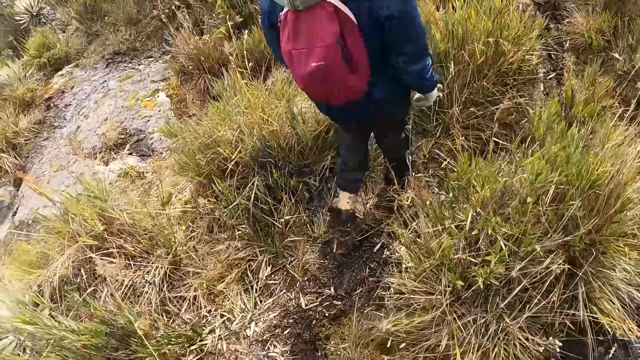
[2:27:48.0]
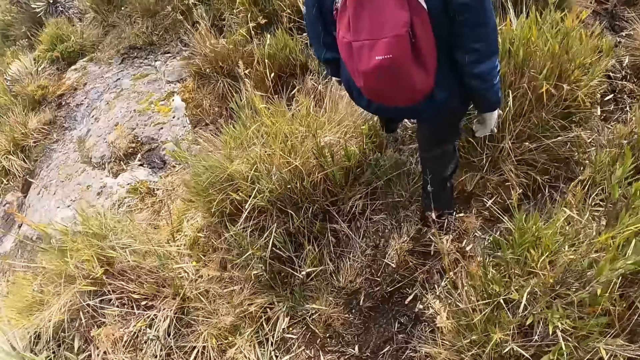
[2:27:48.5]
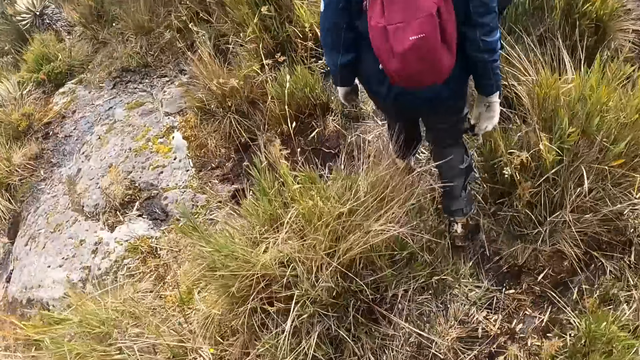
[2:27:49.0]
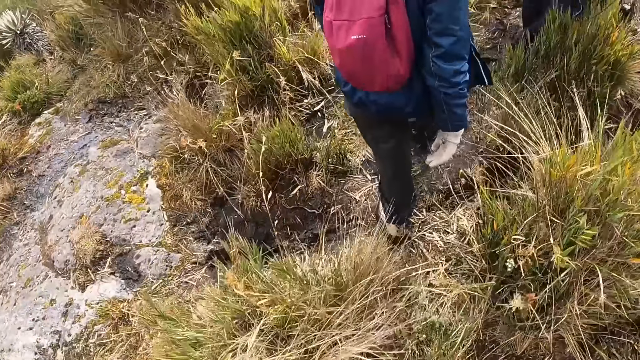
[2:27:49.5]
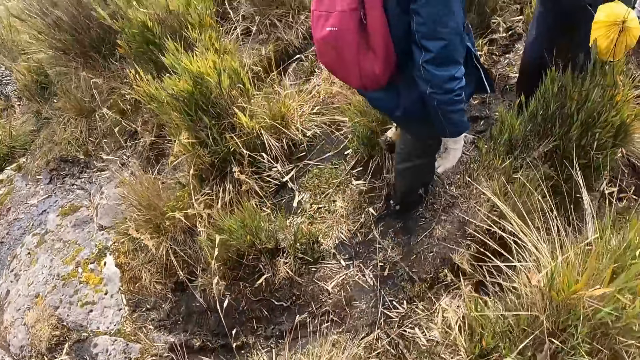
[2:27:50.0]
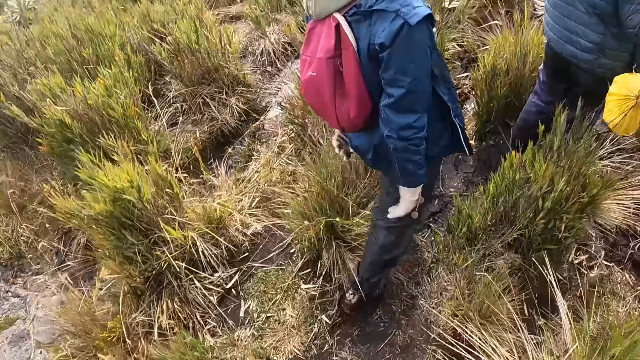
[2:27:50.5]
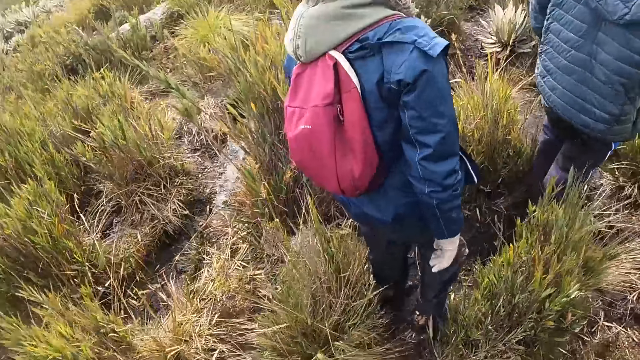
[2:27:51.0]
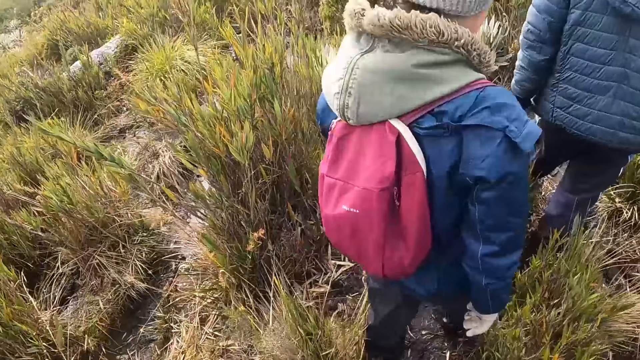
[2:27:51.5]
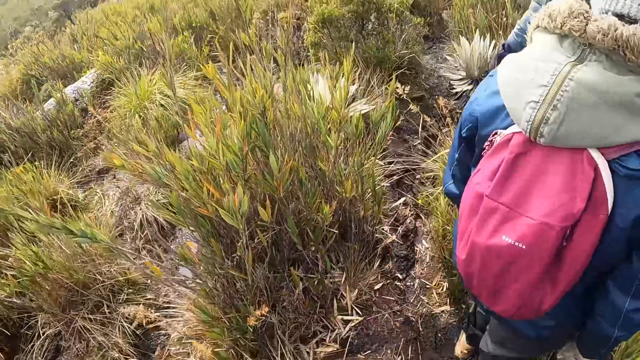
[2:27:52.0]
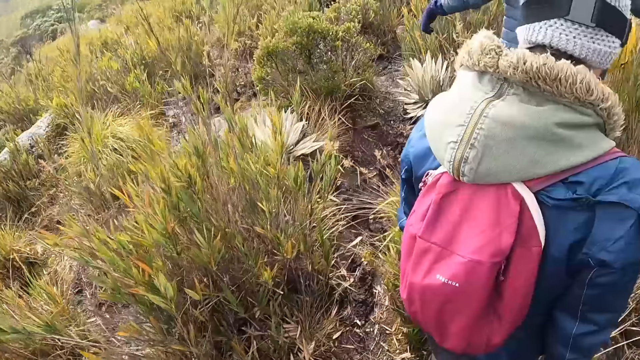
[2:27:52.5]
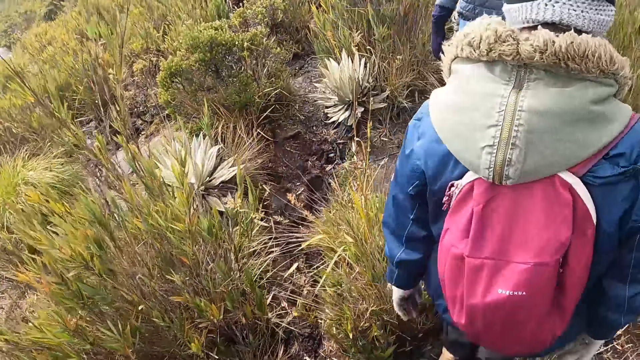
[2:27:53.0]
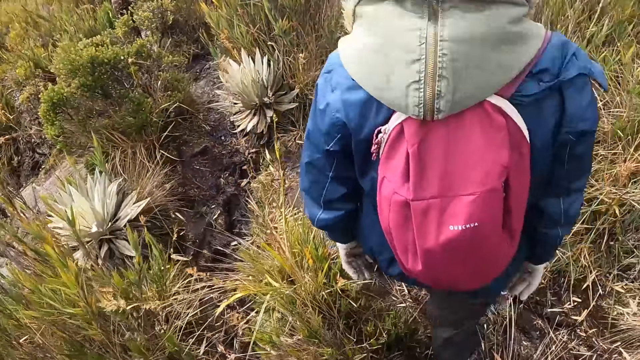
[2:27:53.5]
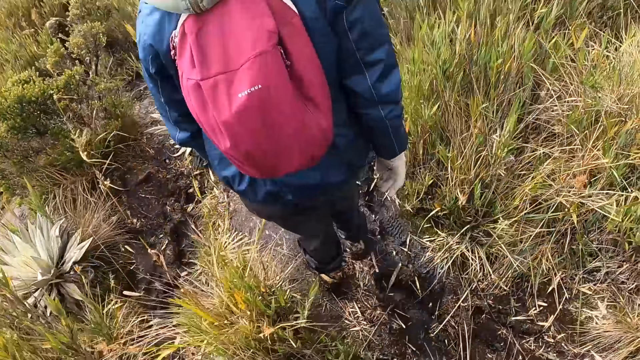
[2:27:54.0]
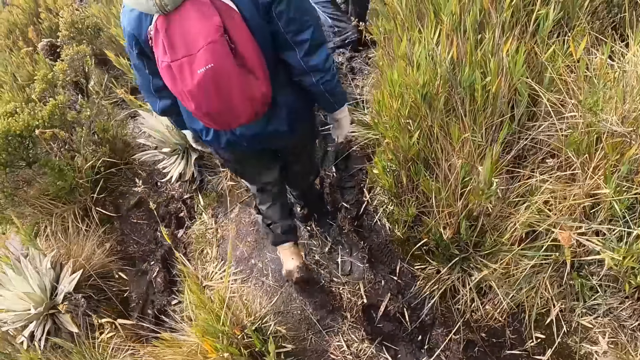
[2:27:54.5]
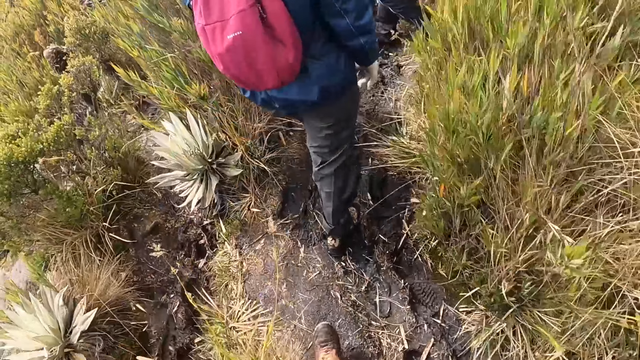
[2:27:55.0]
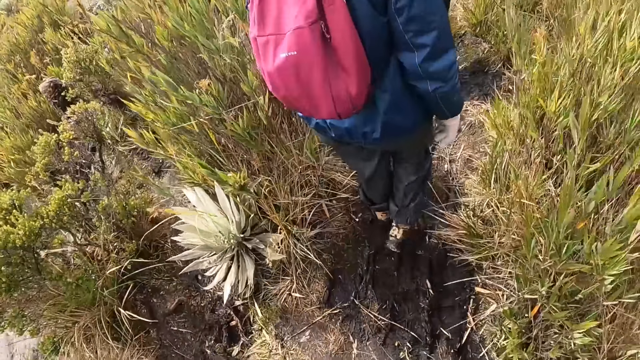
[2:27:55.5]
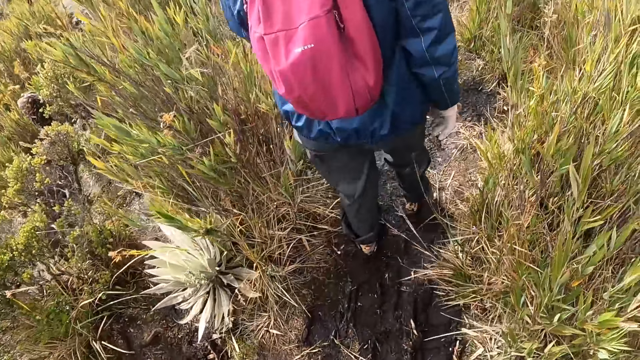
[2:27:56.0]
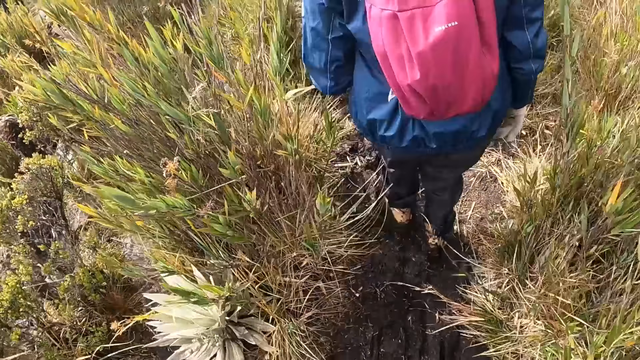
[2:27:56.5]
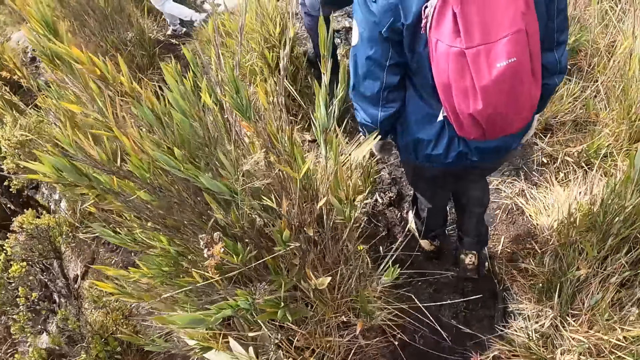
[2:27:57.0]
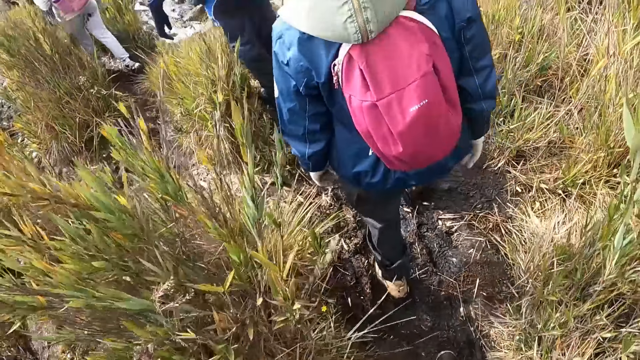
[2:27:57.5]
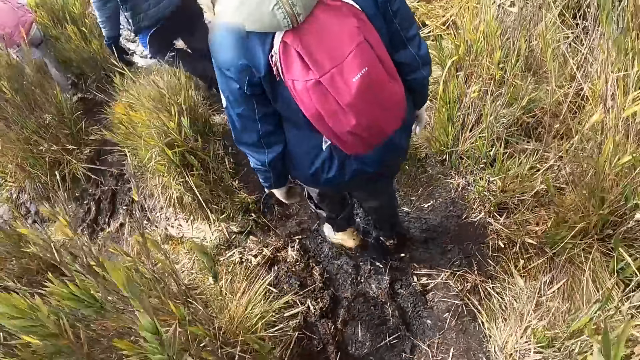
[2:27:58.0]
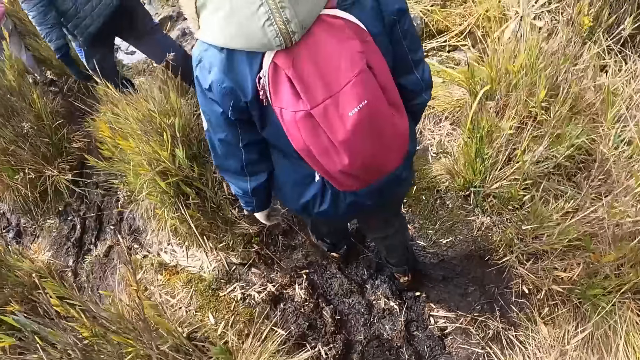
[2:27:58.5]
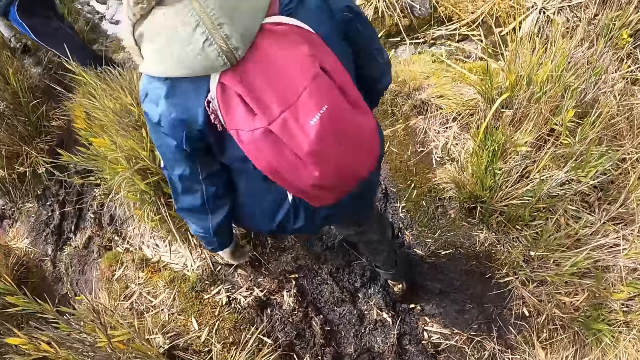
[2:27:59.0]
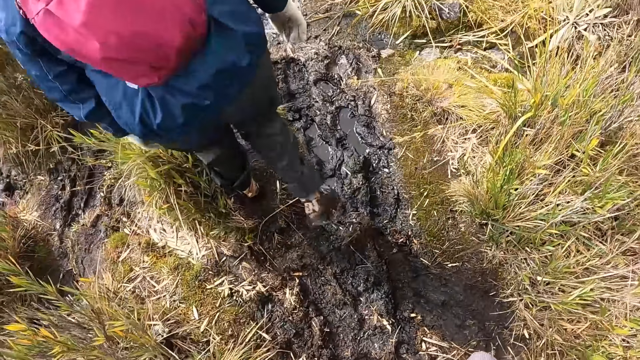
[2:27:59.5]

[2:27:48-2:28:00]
The camera wearer walks around.

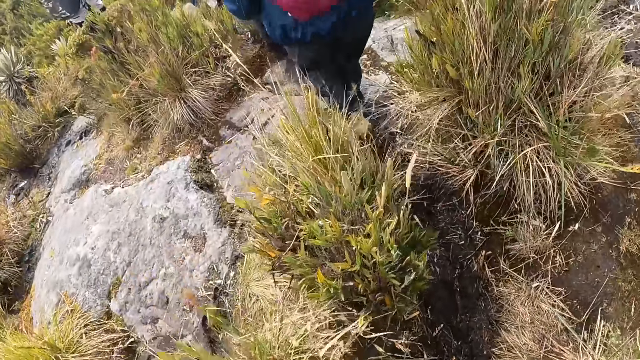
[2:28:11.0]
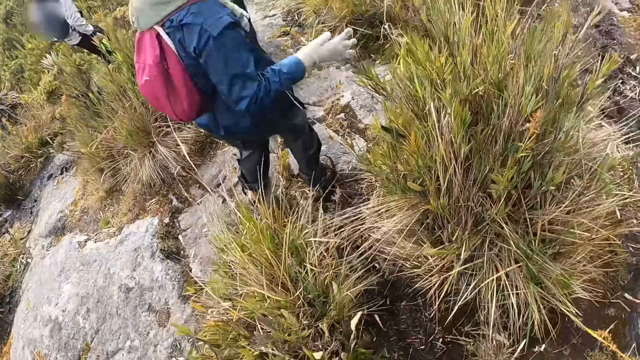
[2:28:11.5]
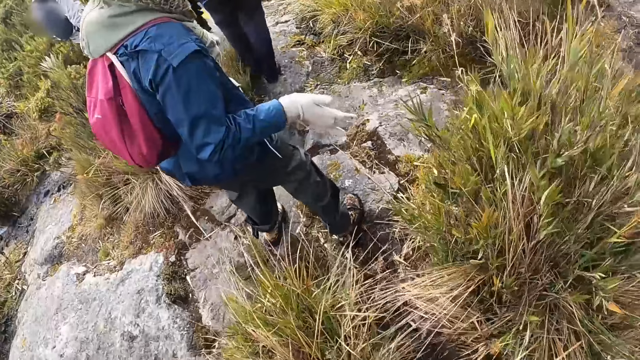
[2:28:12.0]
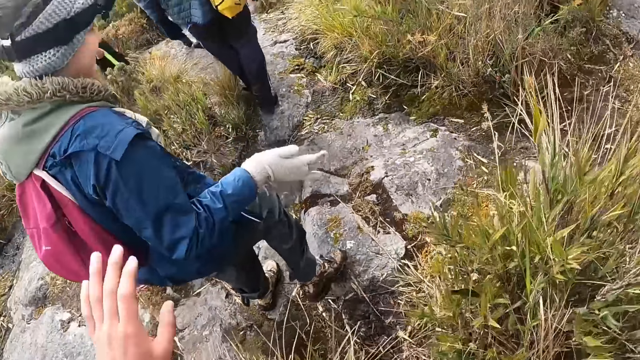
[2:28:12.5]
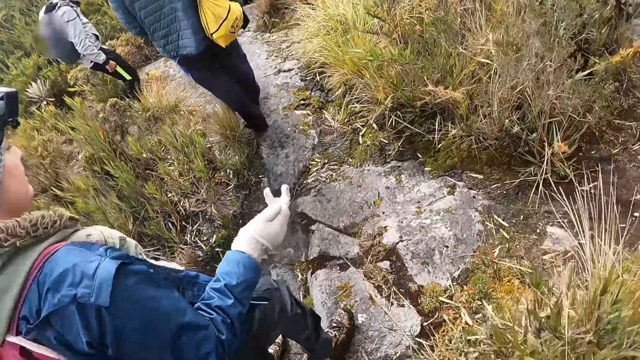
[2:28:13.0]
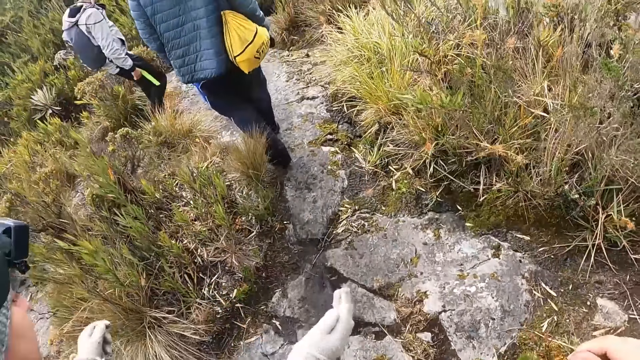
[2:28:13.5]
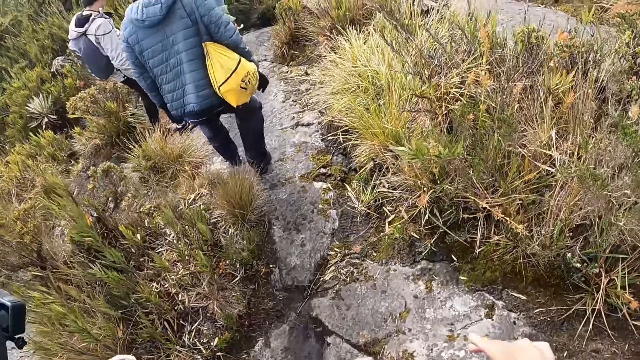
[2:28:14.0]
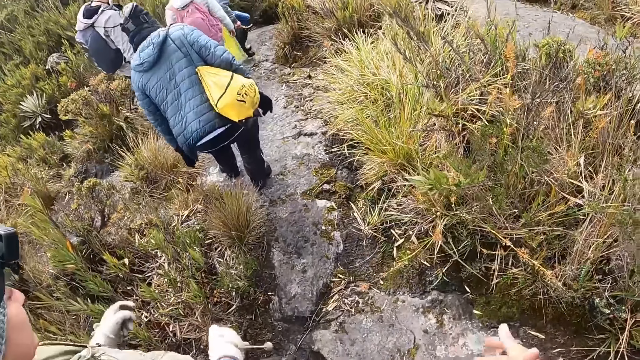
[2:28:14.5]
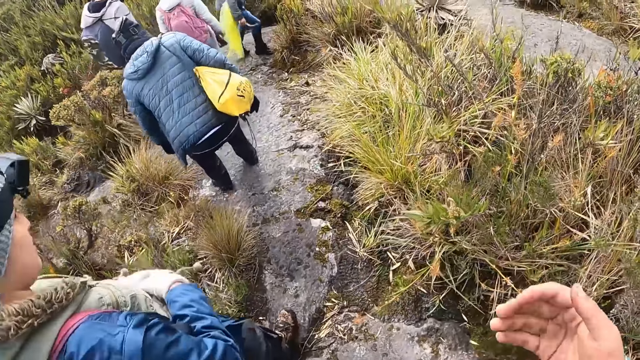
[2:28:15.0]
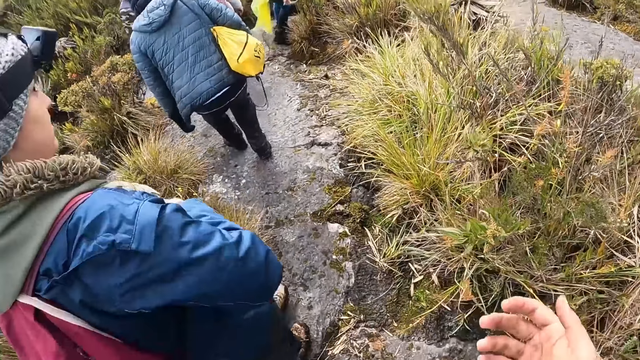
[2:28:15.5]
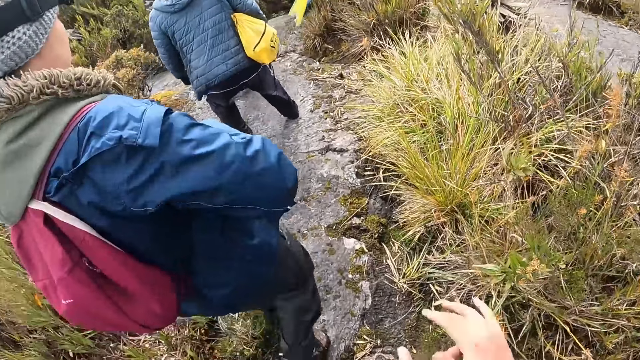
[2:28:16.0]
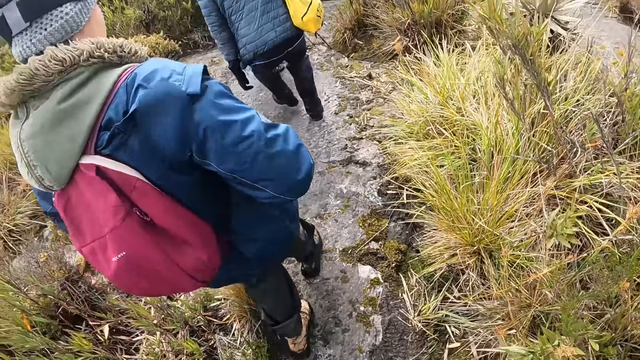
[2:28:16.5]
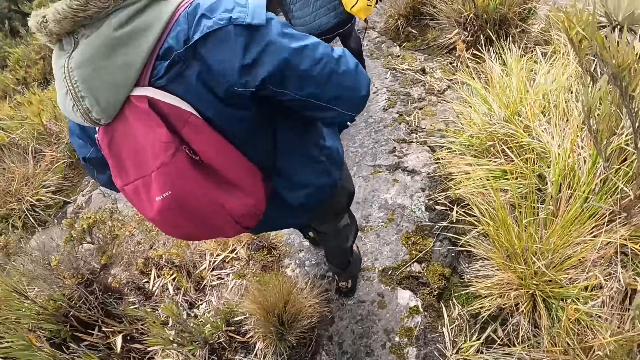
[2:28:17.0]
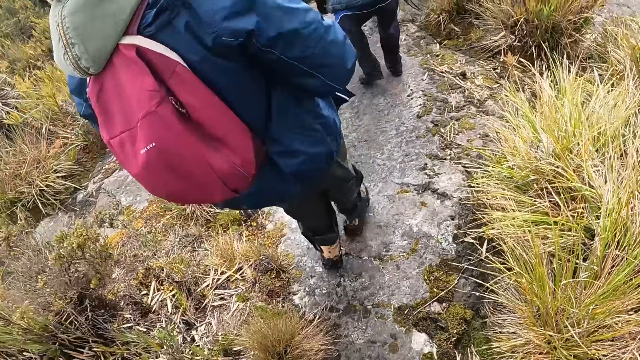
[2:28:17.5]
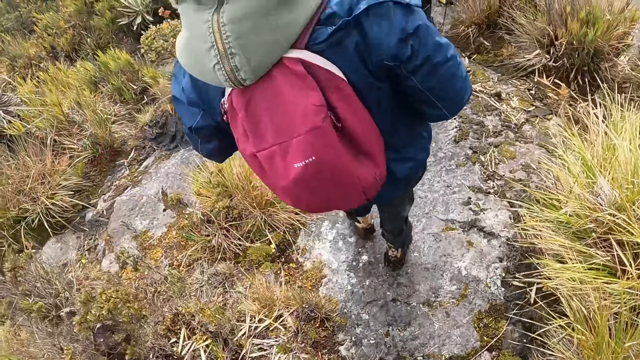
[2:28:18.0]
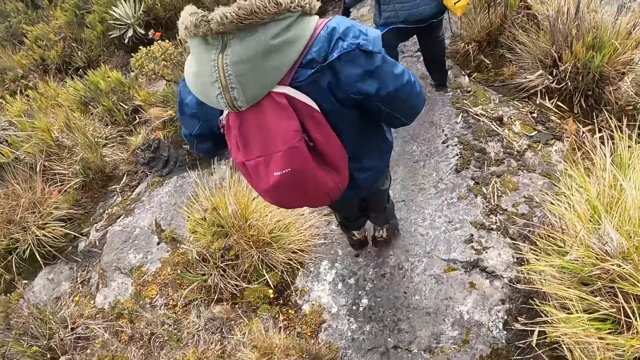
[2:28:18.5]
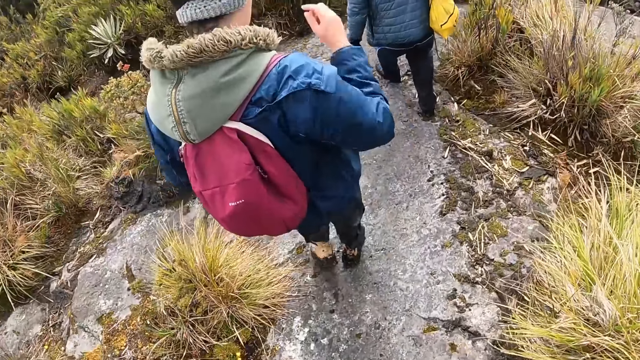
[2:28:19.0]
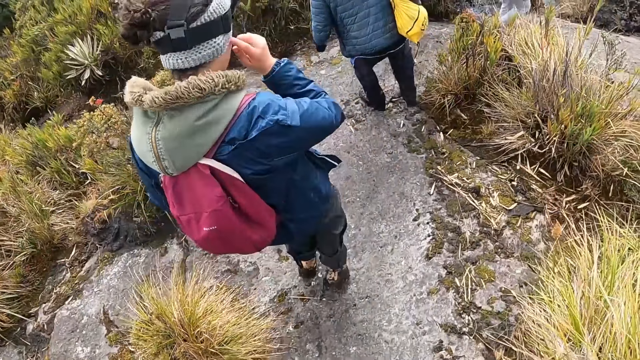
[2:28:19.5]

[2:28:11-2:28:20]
The camera wearer interacts with a woman. The woman touches her face with her right hand.
